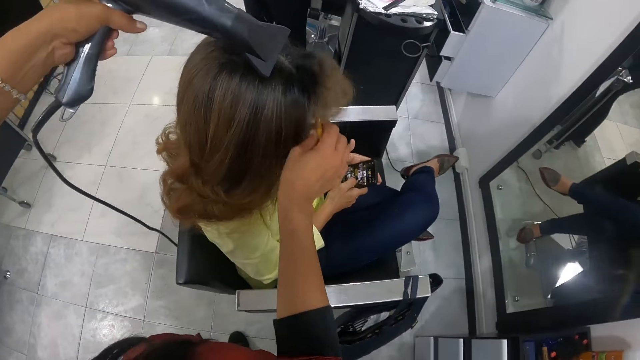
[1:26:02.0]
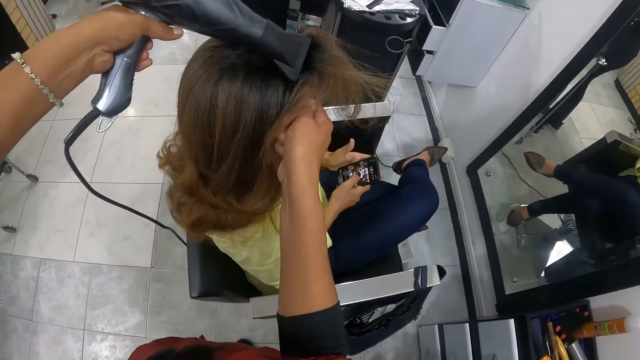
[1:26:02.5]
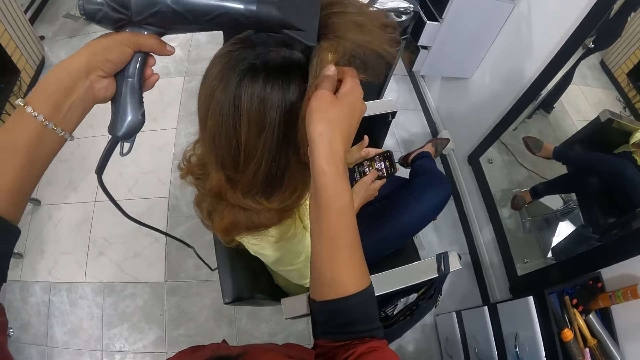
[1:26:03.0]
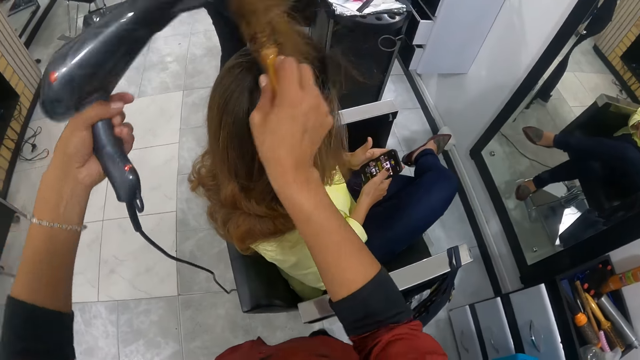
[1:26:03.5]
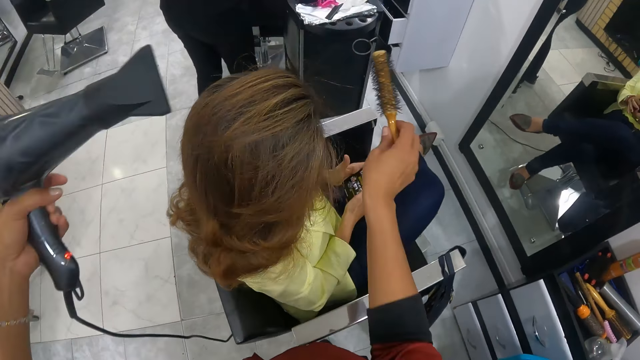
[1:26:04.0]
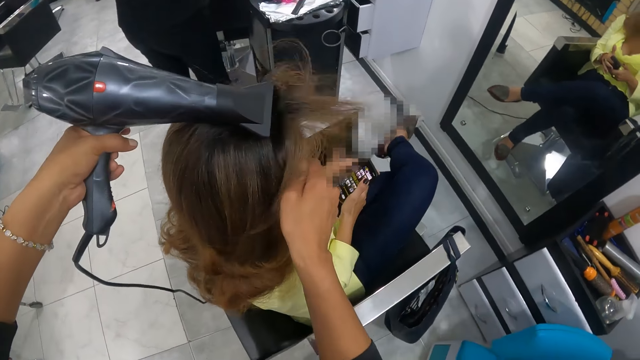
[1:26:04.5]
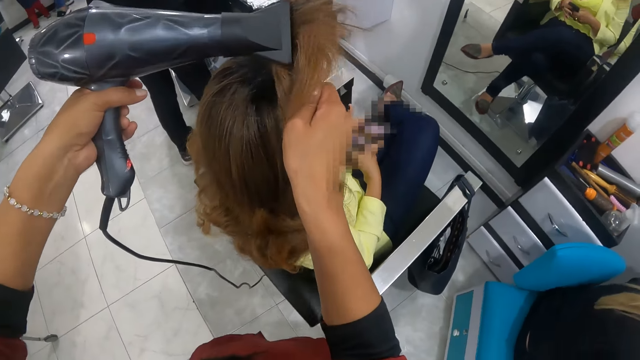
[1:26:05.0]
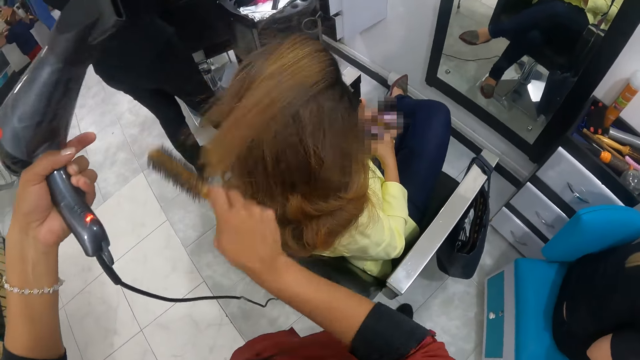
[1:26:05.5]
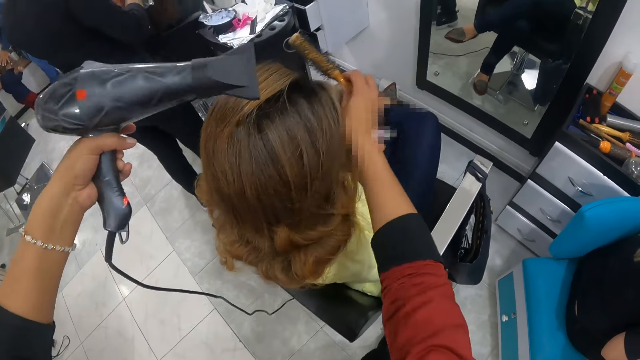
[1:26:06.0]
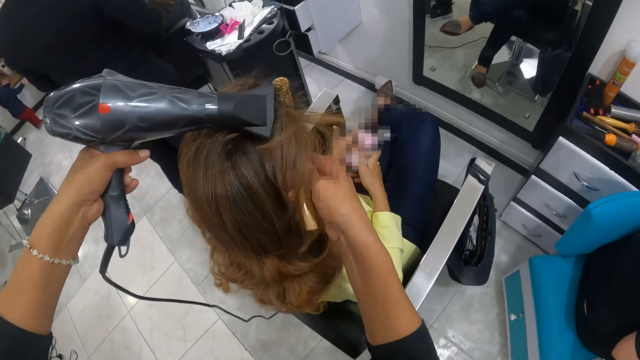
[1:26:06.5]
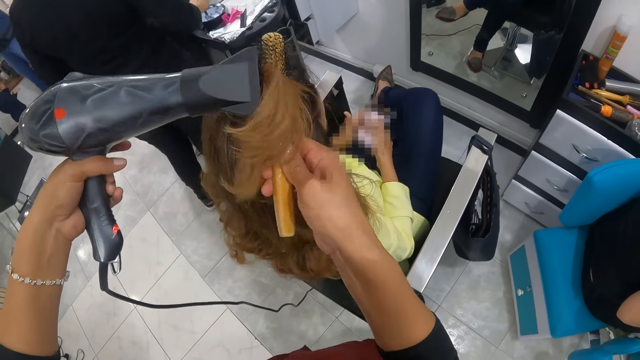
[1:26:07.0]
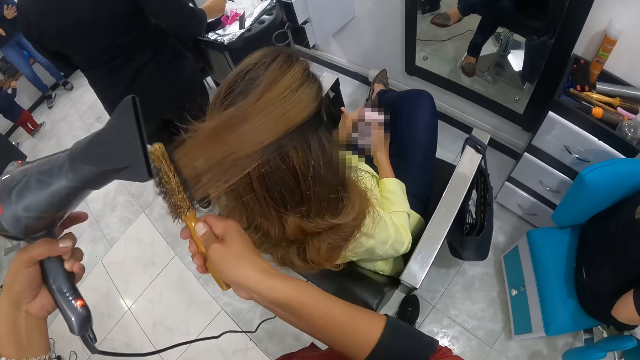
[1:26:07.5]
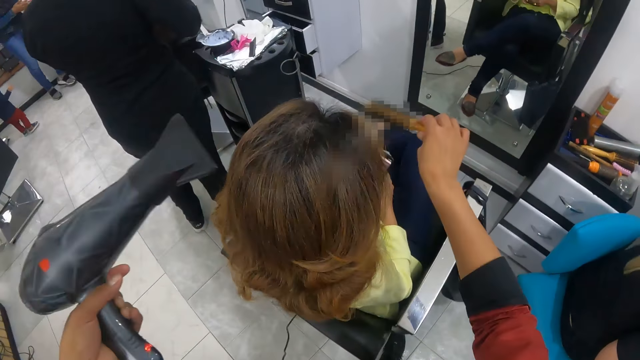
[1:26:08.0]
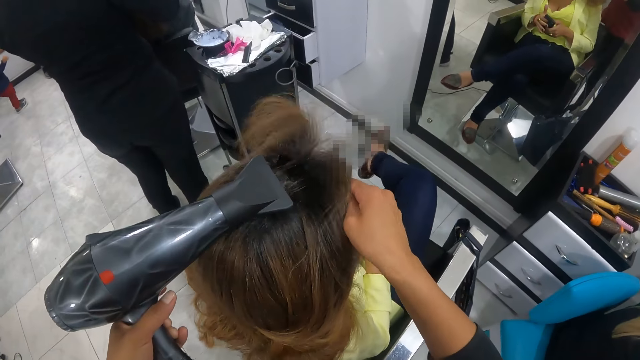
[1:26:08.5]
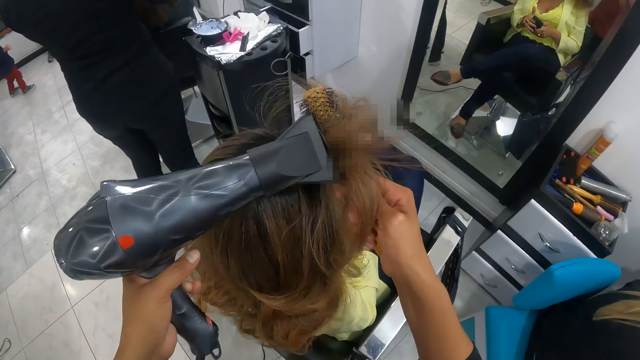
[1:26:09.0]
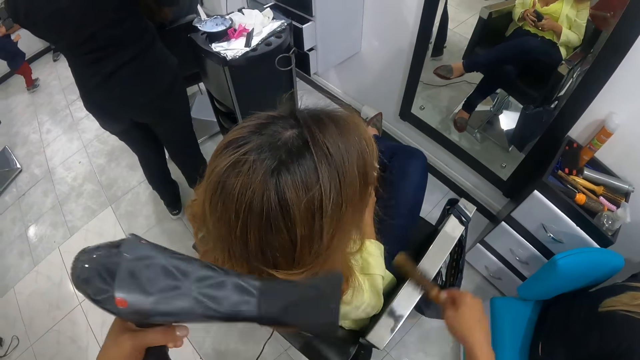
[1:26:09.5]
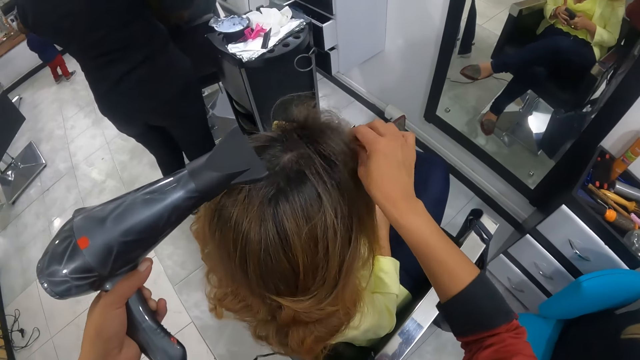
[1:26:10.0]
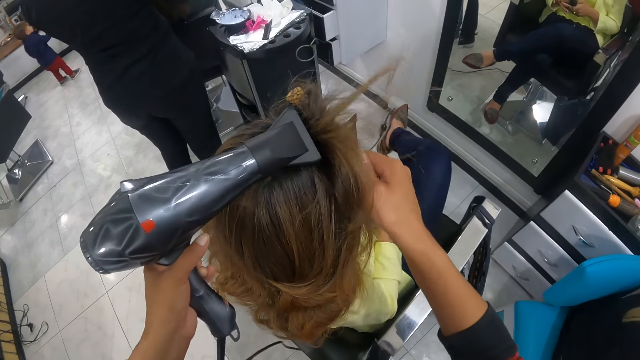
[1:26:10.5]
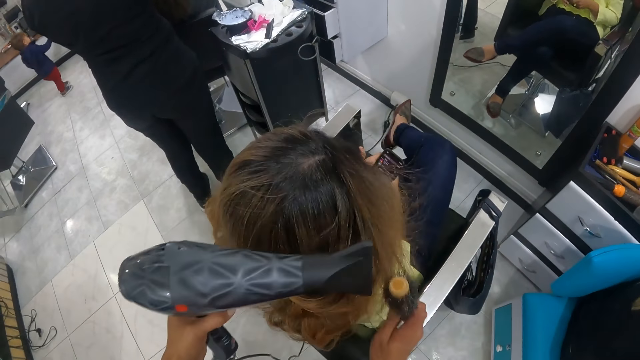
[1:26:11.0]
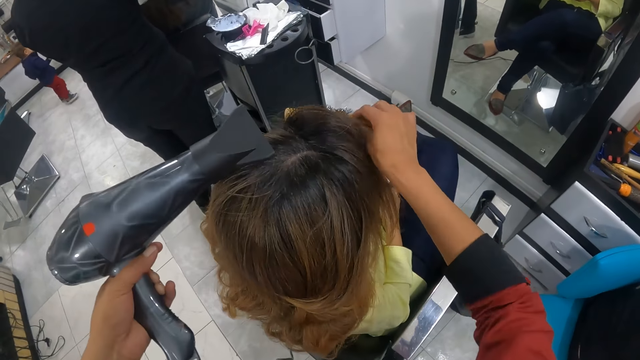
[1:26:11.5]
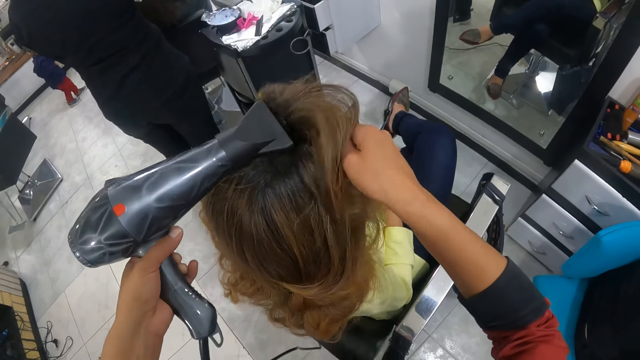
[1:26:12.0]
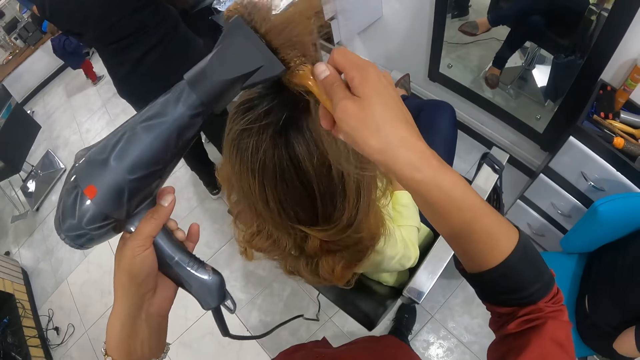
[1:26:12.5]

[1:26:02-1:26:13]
The camera wearer brushes a woman's hair with the hair brush in her right hand. She dries the woman's hair with the hand dryer or blow dryer in her left hand. She blows the woman's hair with the blow dryer. The woman touches a phone. The camera wearer blows the woman's hair with the blow dryer. Another woman dips a brush in dye. The camera wearer blows the first woman's hair with the blow dryer. She blows it again.

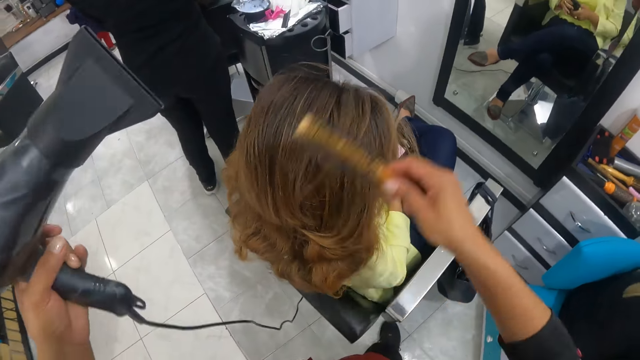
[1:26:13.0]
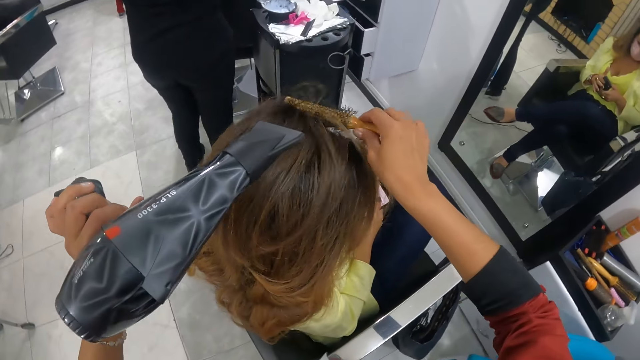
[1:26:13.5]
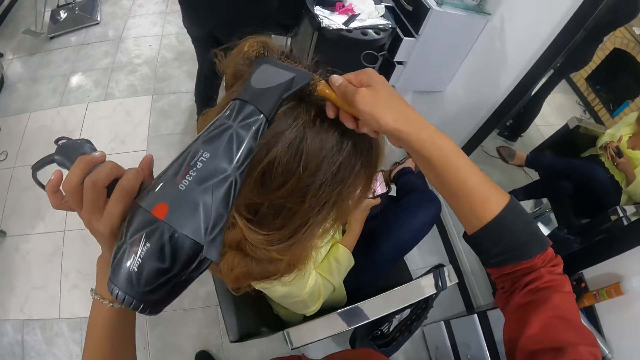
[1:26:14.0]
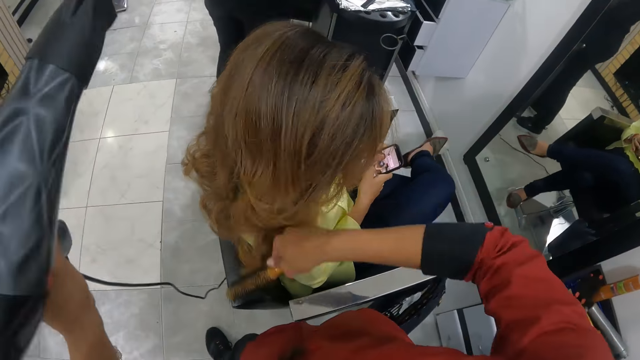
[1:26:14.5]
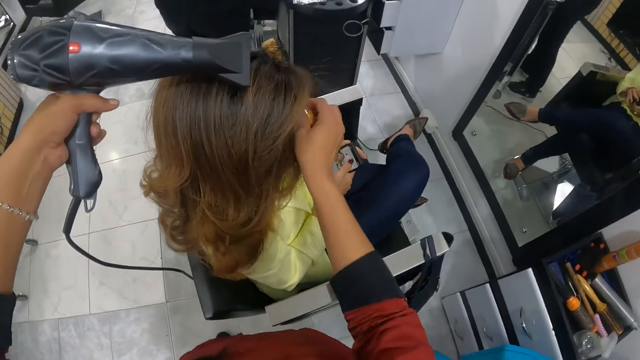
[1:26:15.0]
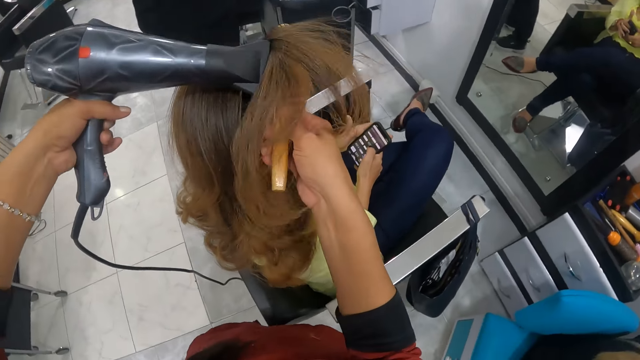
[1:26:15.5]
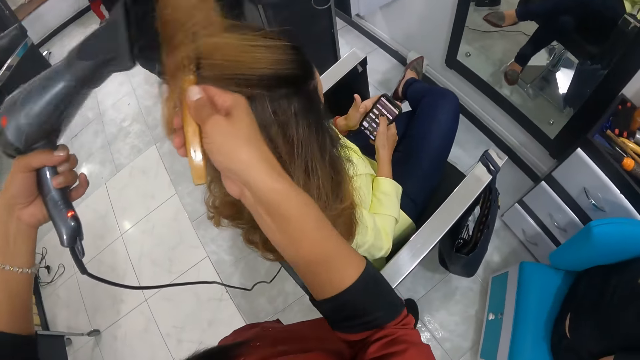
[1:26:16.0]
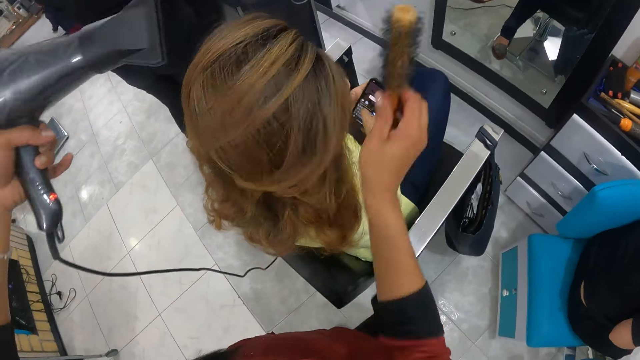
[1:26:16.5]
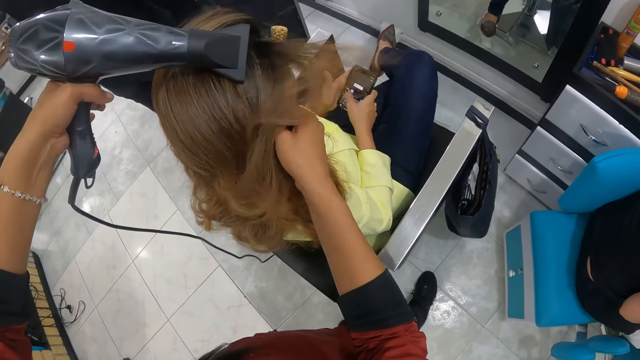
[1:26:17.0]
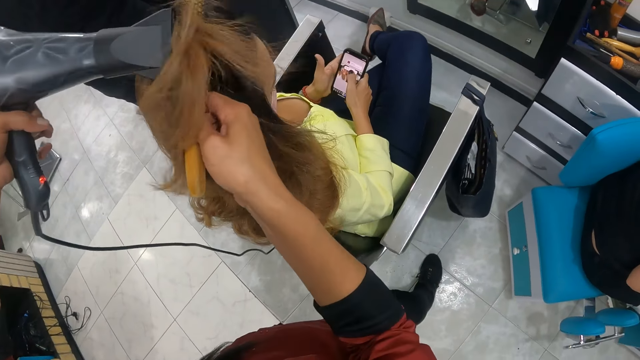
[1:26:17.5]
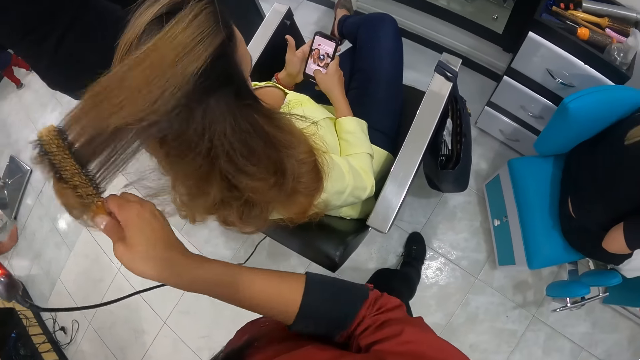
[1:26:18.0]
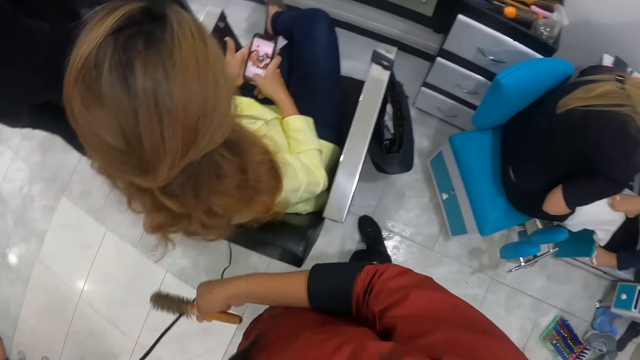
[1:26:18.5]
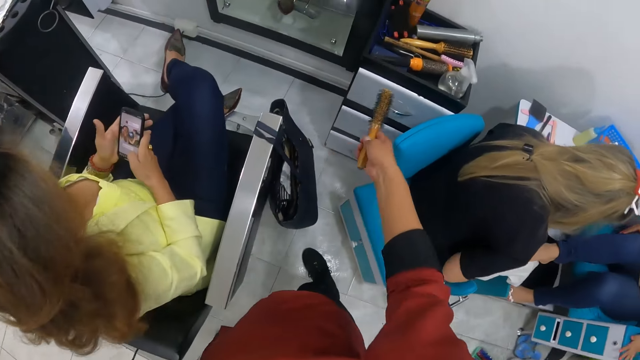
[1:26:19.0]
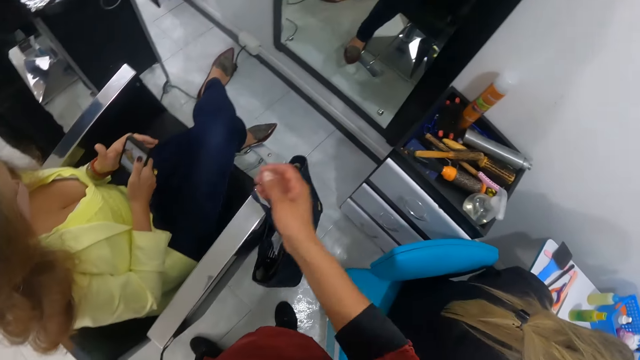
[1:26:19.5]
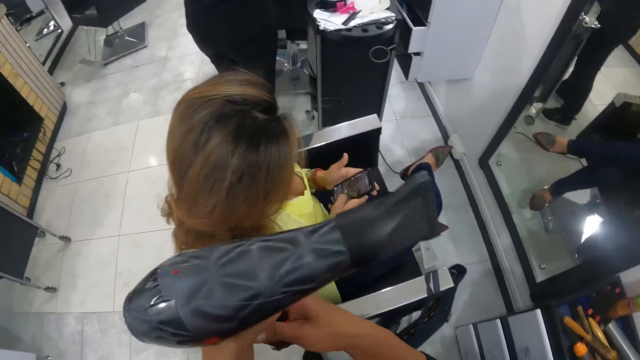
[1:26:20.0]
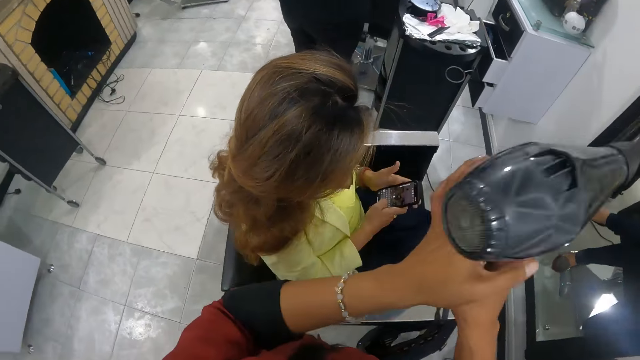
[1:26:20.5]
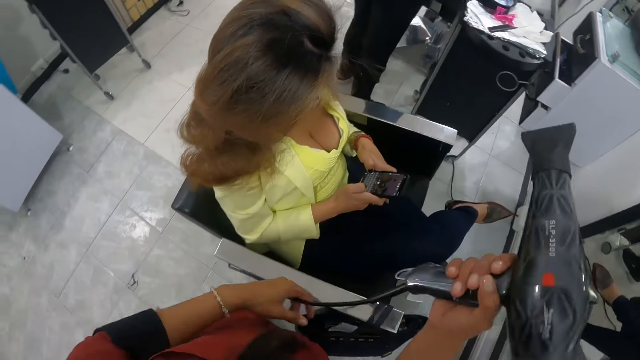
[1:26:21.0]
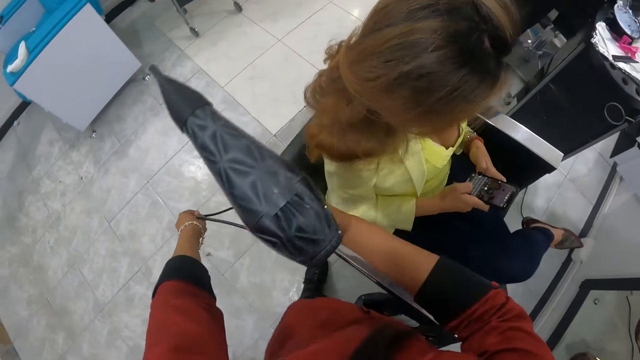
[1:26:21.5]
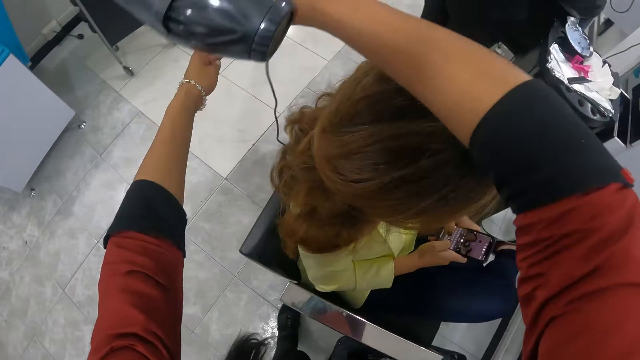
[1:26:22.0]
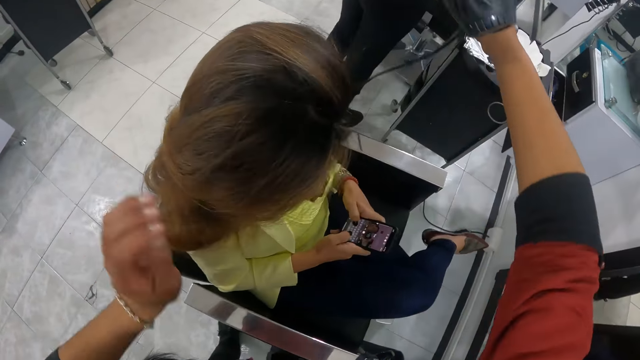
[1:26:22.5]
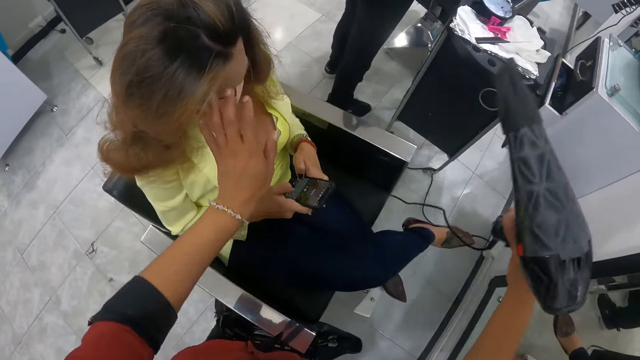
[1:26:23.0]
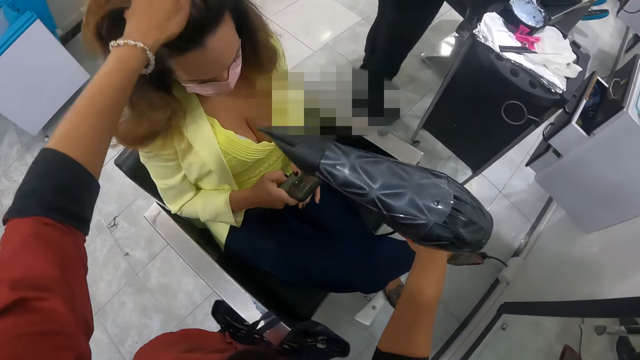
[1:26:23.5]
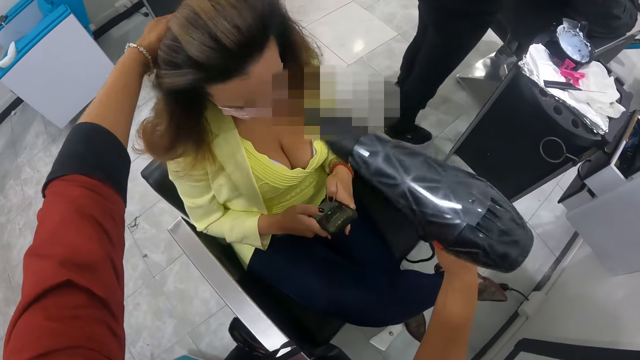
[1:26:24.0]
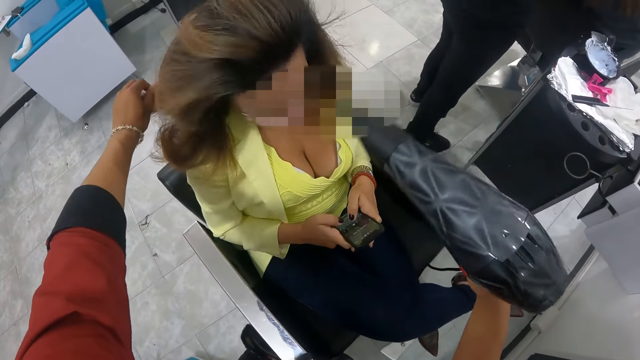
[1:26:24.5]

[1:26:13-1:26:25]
The camera wearer blows a woman's hair with a blow dryer or hand dryer. She blows it again. The woman scrolls down a phone. The camera wearer blows the woman's hair with the blow dryer. She places the hair brush in her right hand on the top of a drawer. She passes the hand dryer in her left hand to her right hand. She moves the blow dryer. The woman types. The camera wearer brushes the woman's hair with her left hand, touches the woman's hair, and dries the woman's hair with the hand dryer in her right hand.
